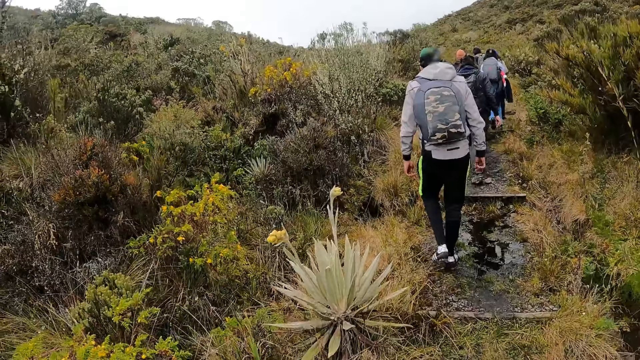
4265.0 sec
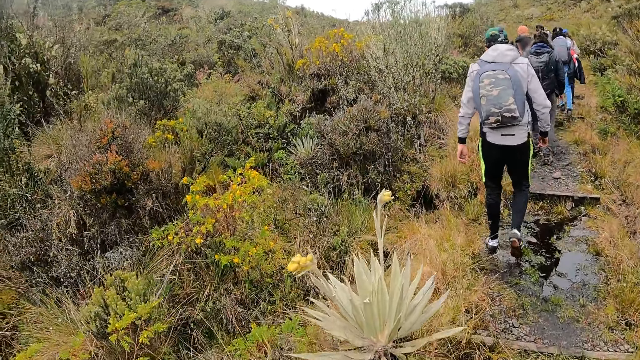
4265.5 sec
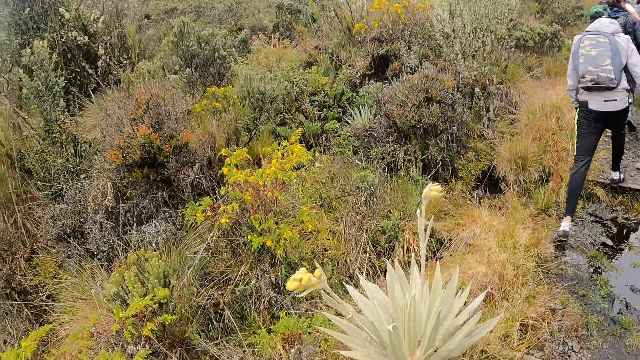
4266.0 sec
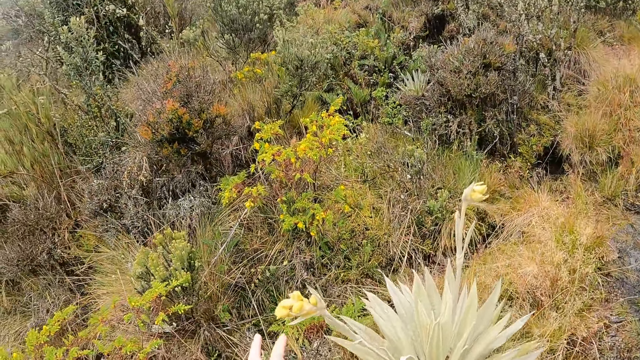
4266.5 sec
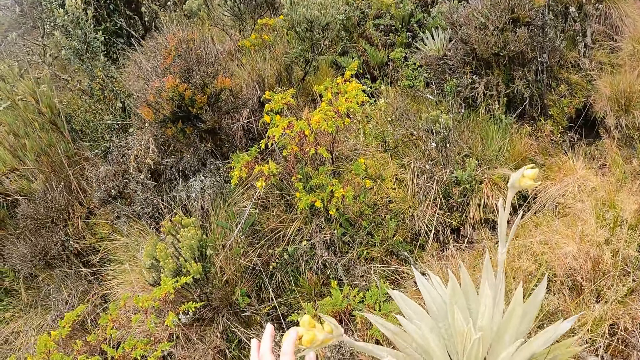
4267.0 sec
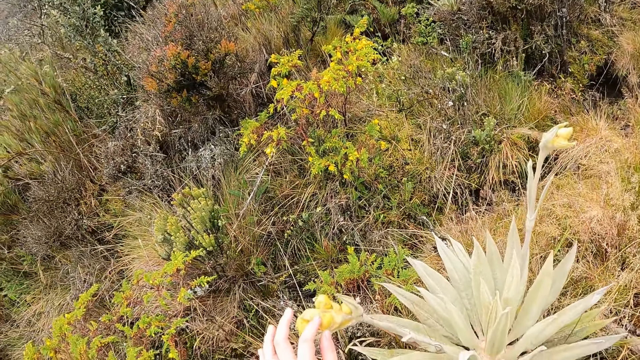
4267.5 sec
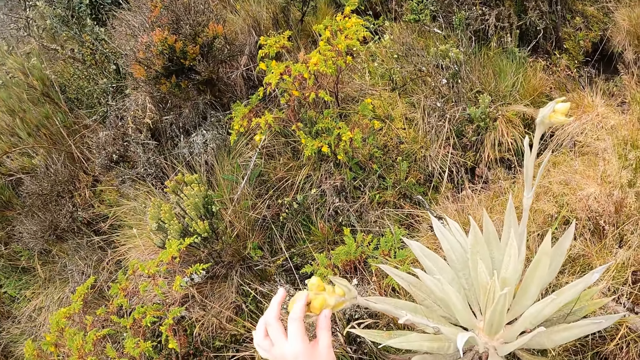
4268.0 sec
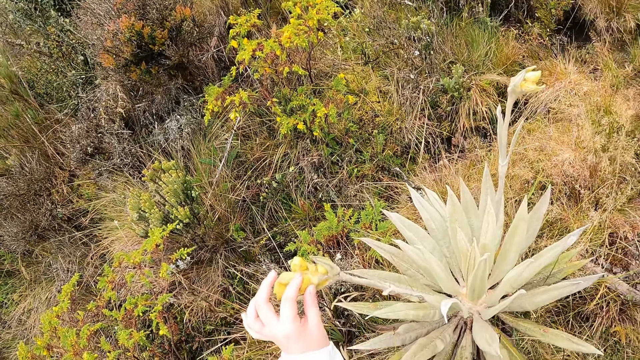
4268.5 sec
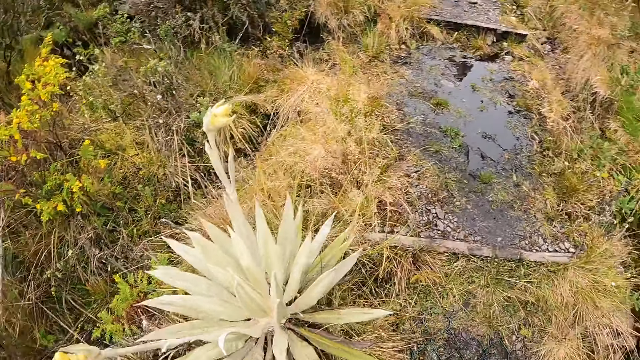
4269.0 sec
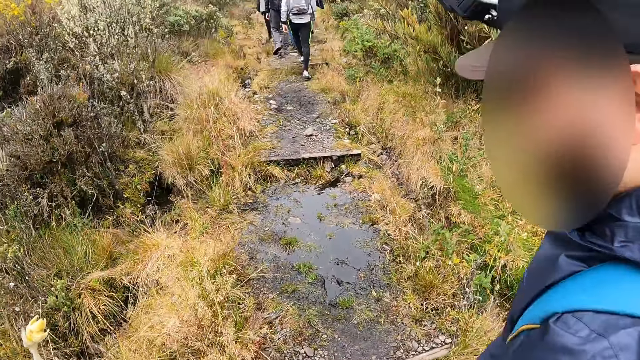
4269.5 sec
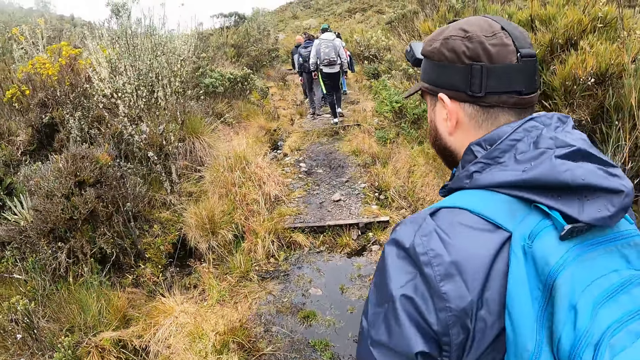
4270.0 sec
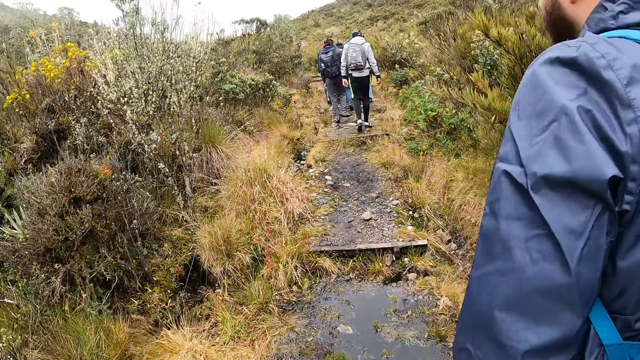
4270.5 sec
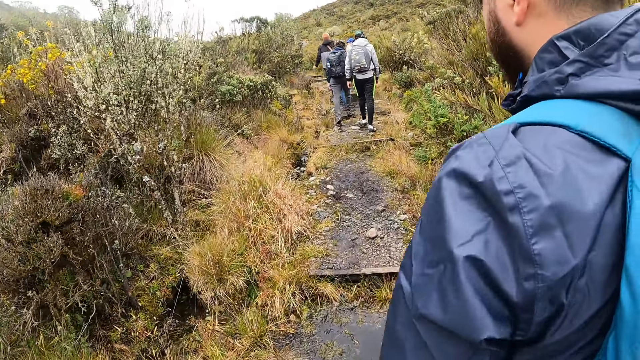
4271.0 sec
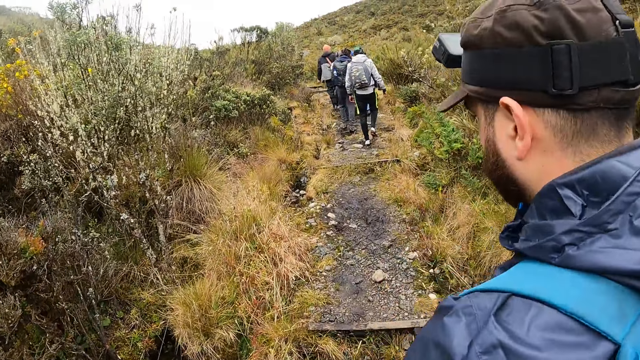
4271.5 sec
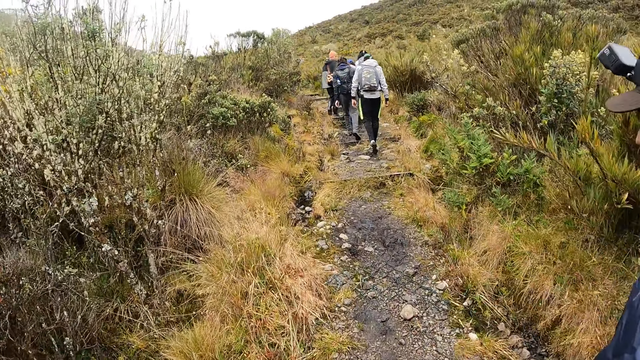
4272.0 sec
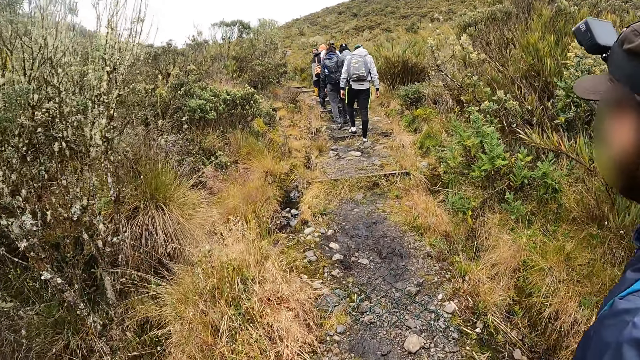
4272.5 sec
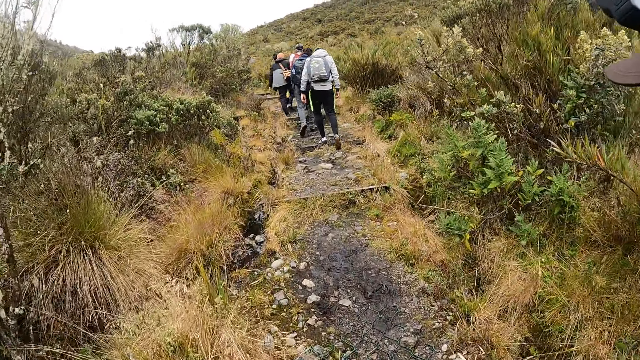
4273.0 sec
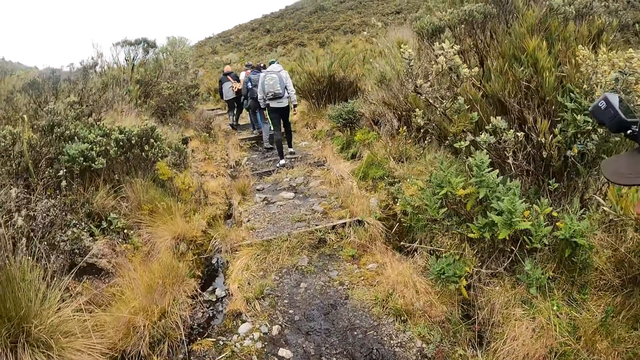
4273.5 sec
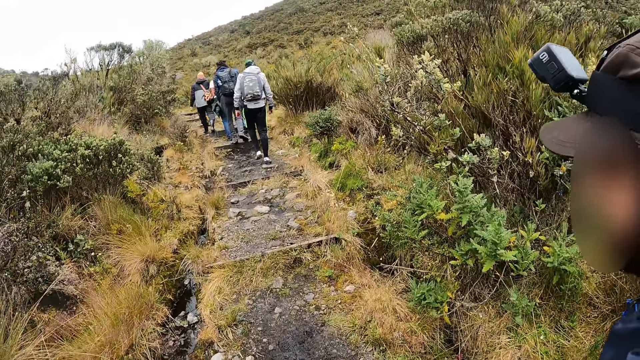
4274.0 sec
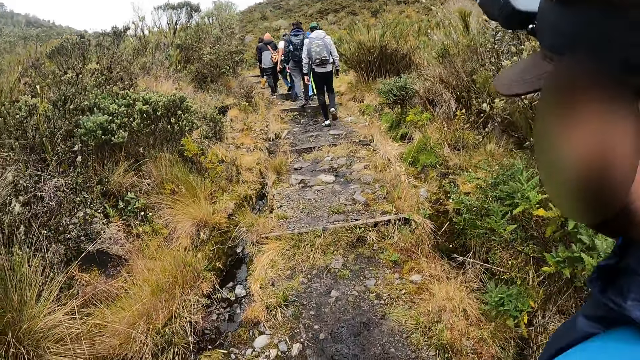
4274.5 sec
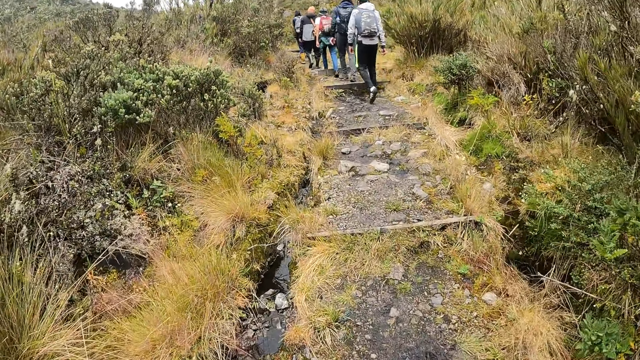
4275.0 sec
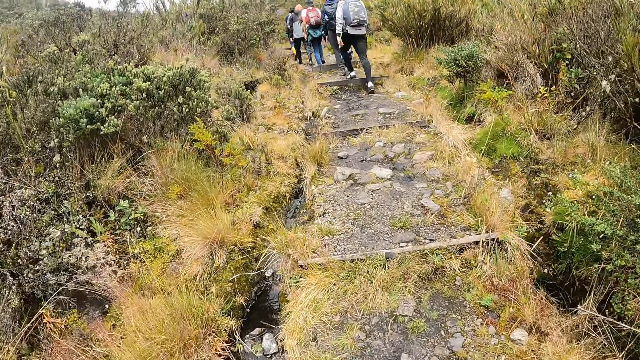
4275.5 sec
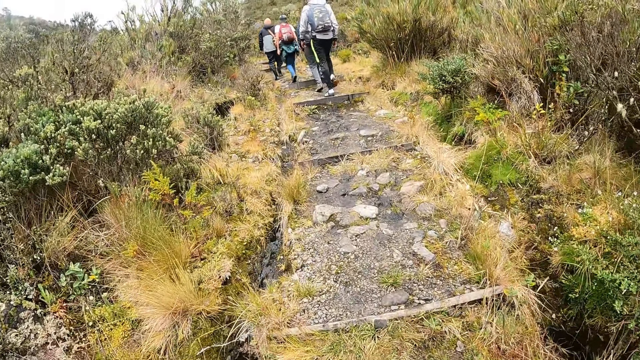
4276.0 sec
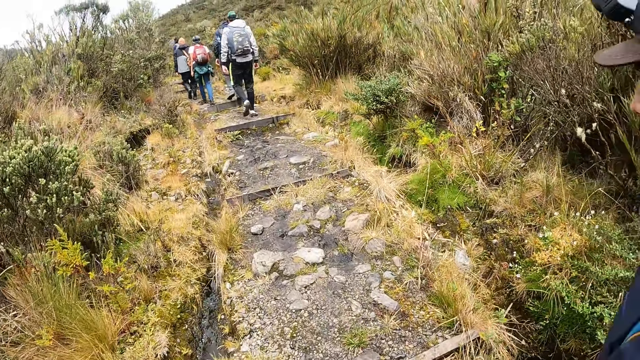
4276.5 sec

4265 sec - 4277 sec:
The camera wearer touches a flower with her left hand. She walks on the road with a group of people.

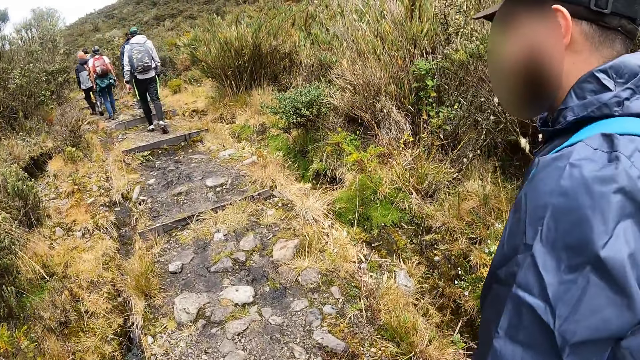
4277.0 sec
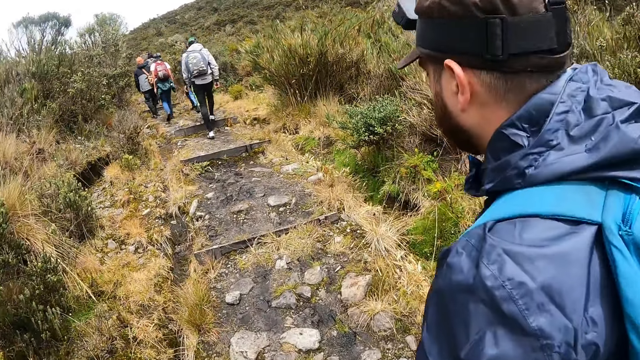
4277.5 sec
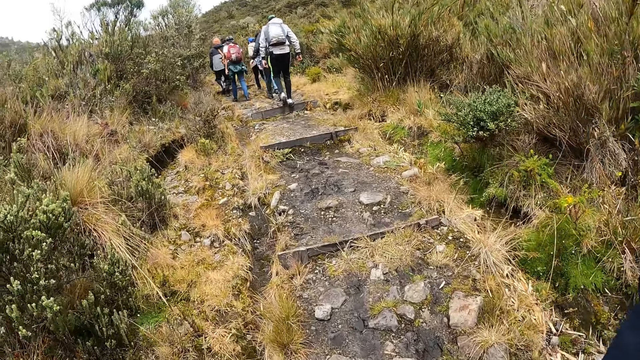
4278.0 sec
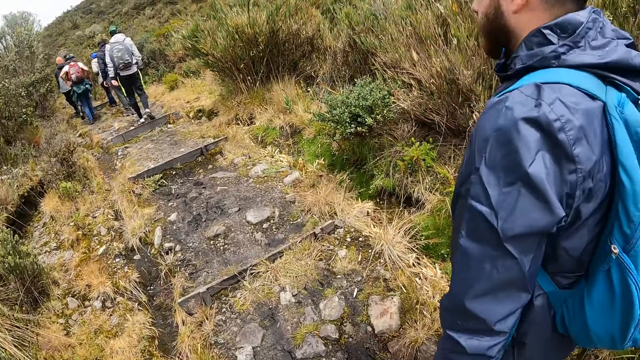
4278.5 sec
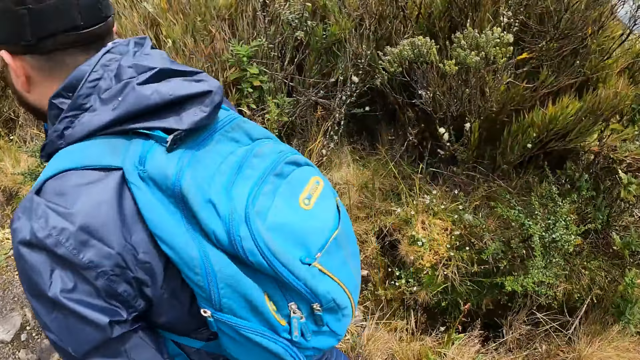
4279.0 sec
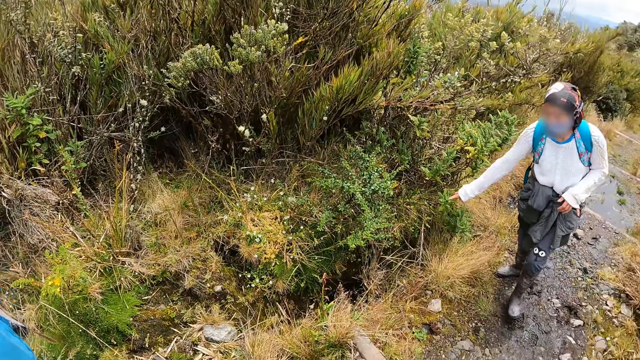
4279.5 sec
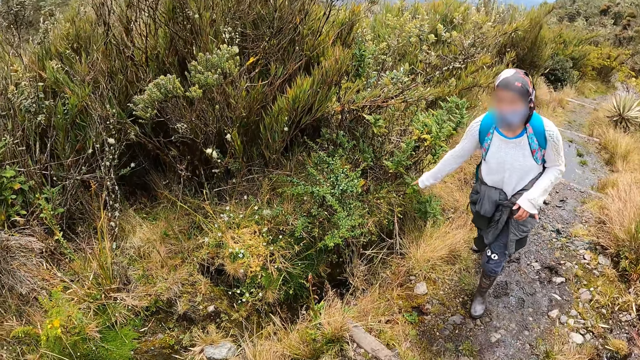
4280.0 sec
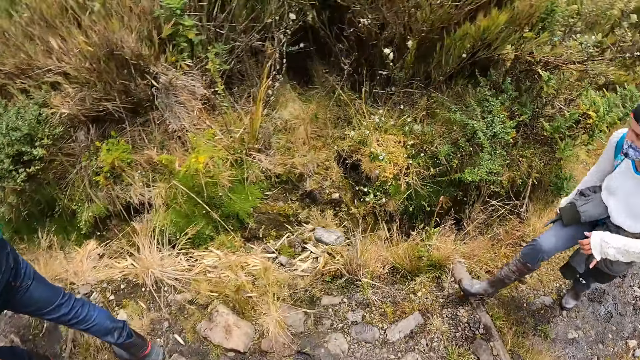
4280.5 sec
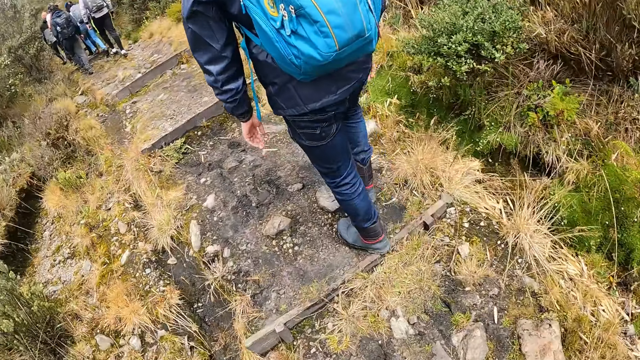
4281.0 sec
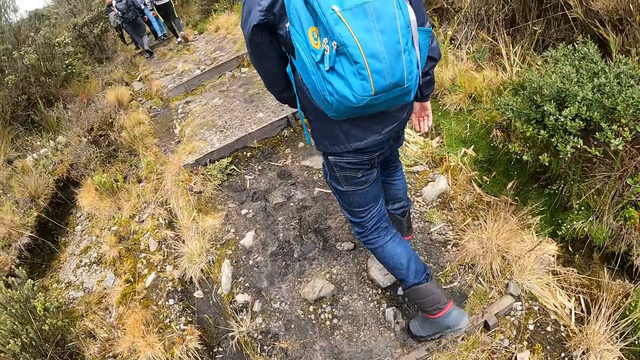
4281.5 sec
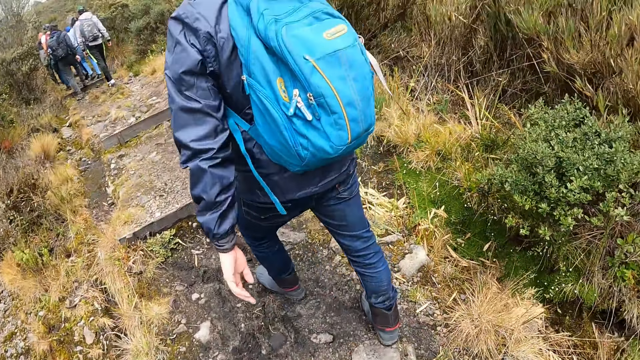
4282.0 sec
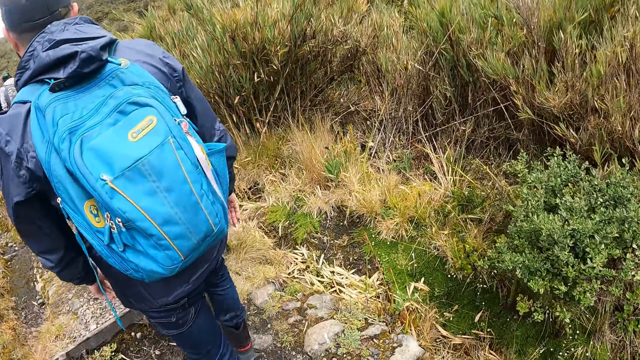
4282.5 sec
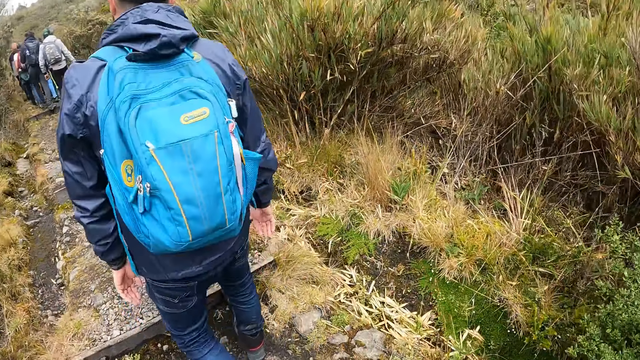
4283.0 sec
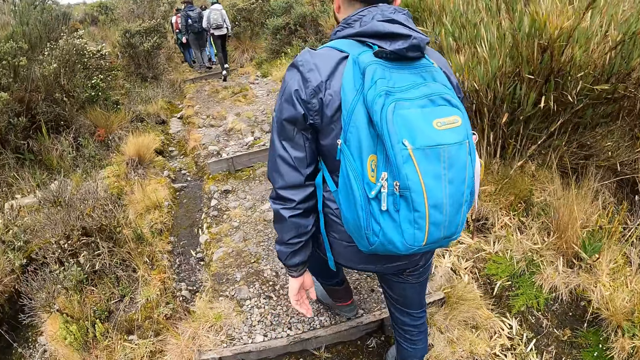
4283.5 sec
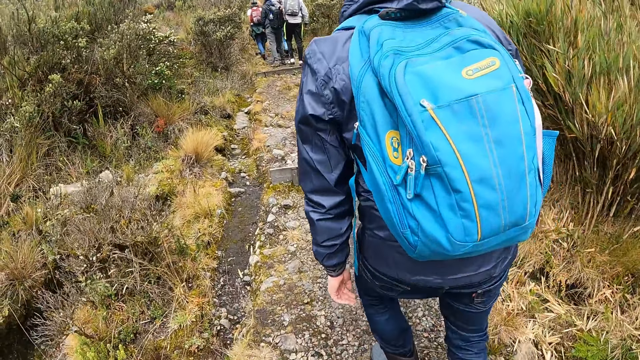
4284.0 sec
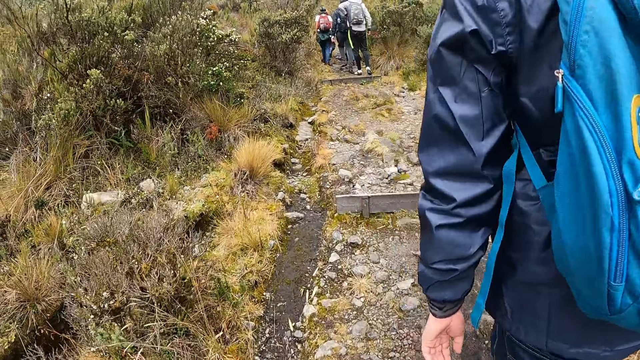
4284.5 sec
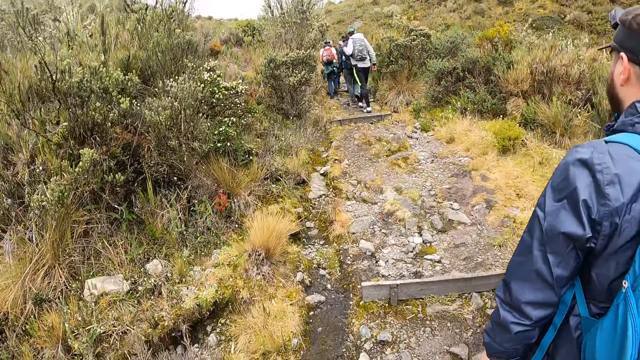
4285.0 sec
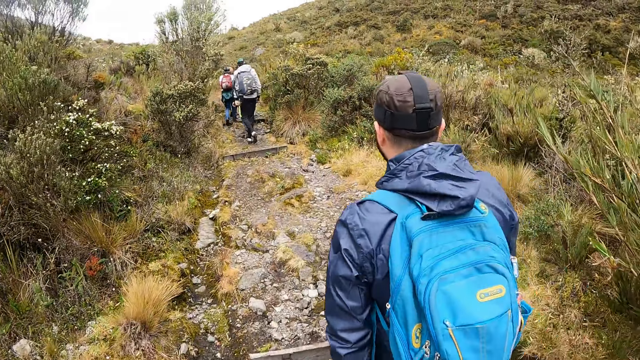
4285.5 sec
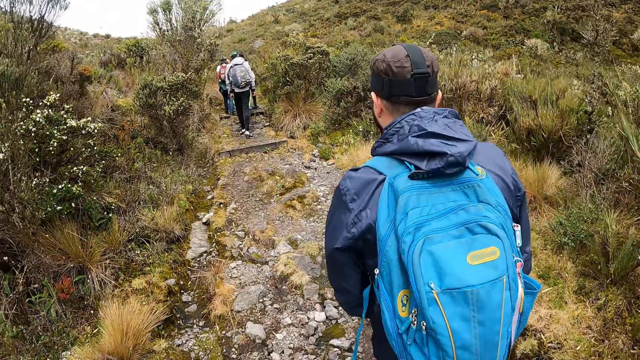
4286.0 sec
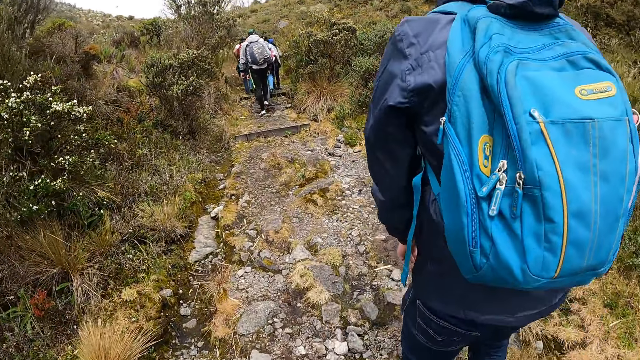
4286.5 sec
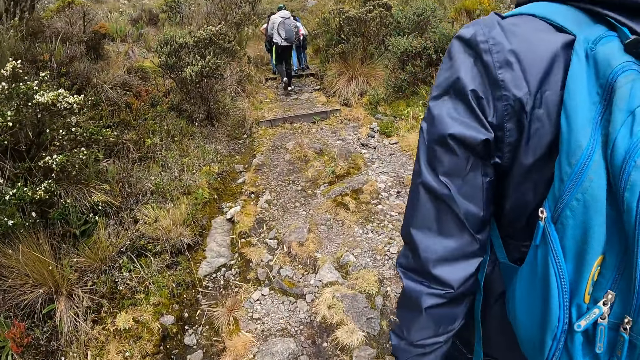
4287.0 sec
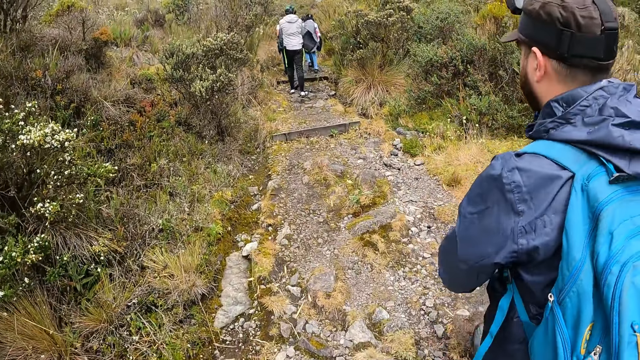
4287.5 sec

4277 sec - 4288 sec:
The woman touches a branch of a tree with her right hand. The camera wearer looks around. They walk along the path. The man removes a backpack from his back with both hands.
